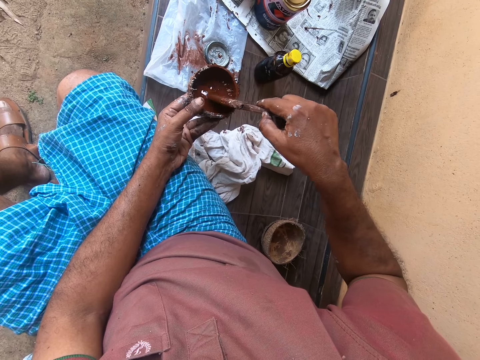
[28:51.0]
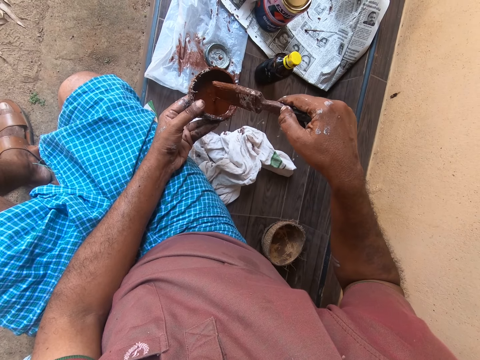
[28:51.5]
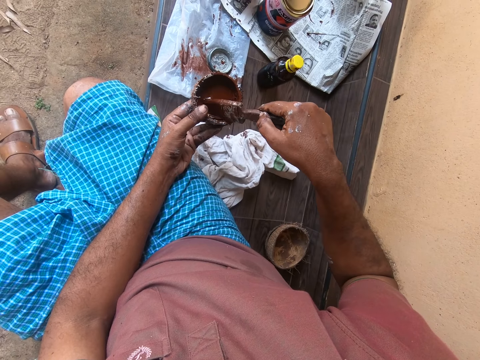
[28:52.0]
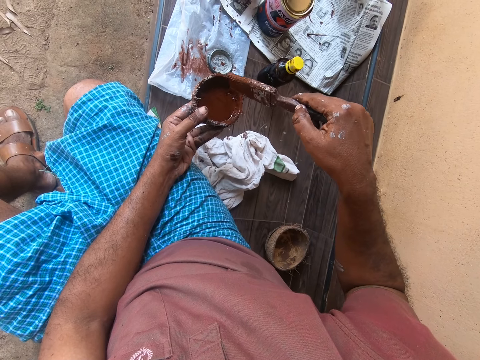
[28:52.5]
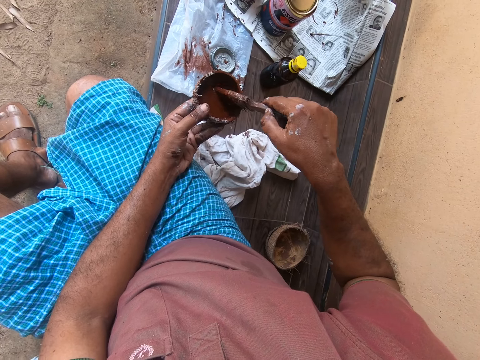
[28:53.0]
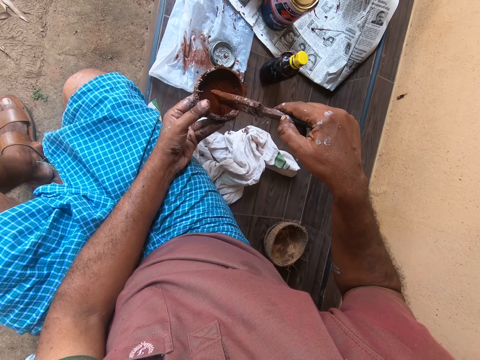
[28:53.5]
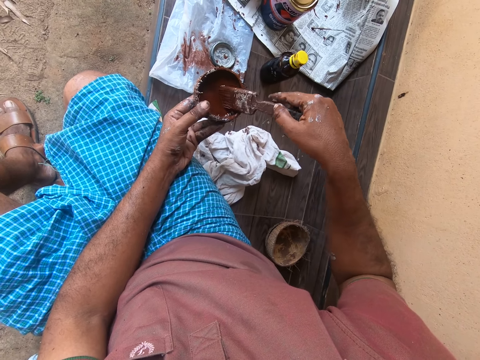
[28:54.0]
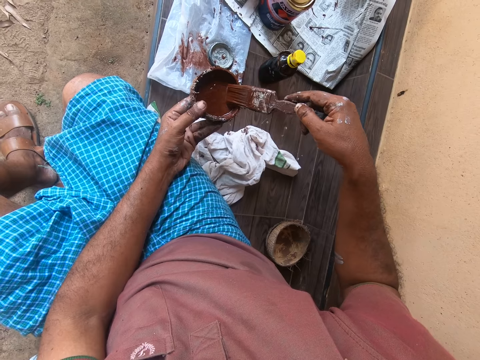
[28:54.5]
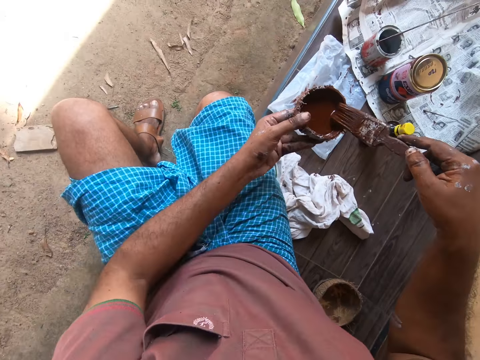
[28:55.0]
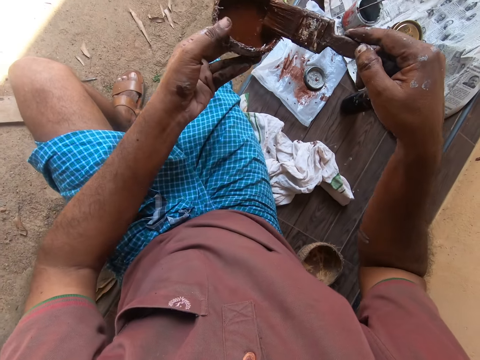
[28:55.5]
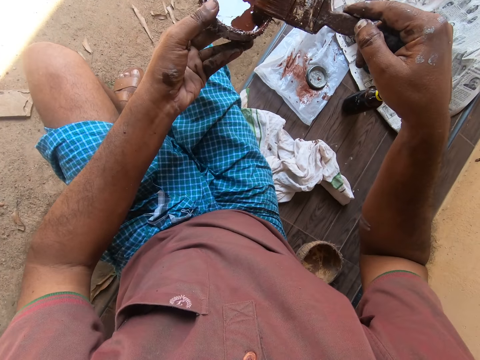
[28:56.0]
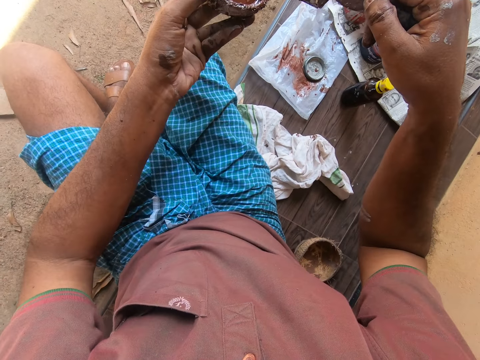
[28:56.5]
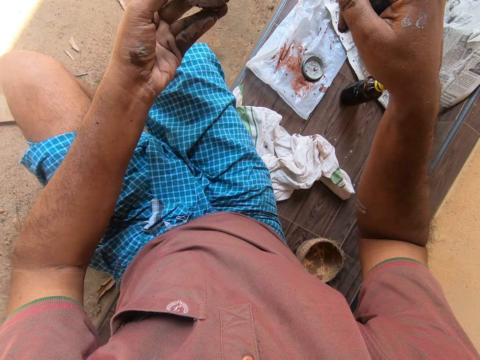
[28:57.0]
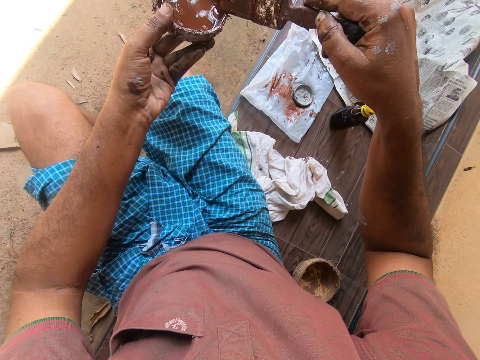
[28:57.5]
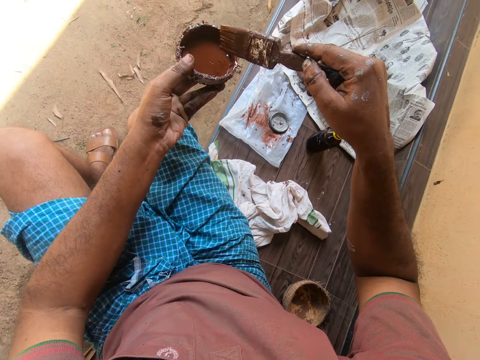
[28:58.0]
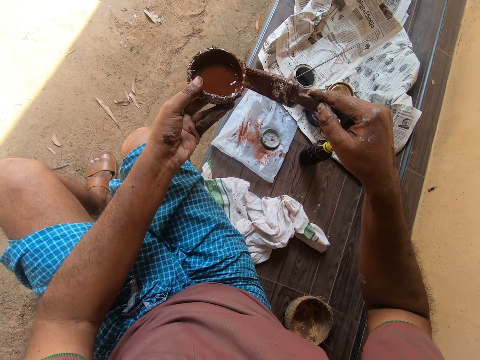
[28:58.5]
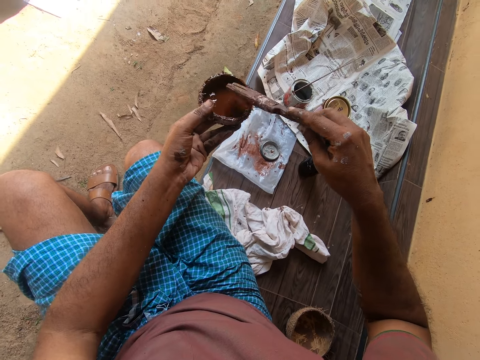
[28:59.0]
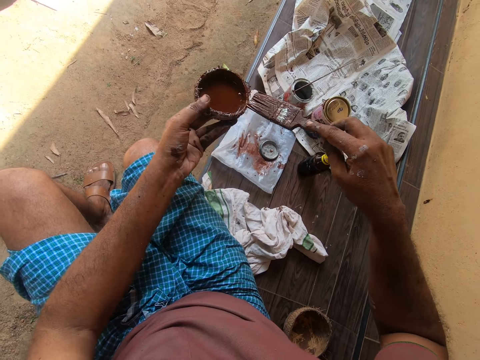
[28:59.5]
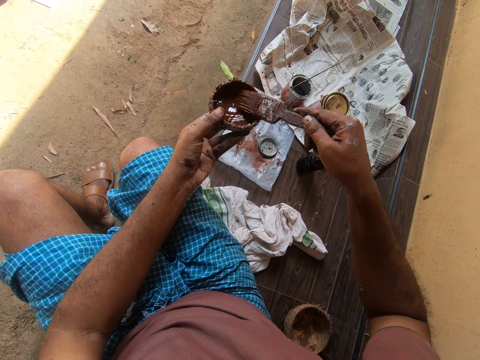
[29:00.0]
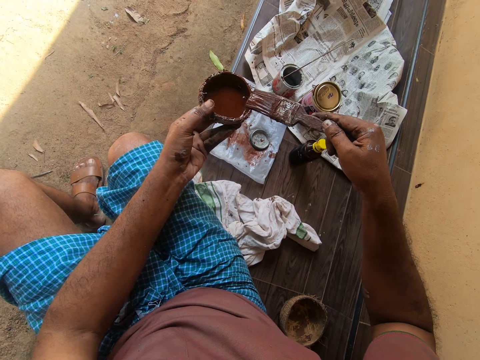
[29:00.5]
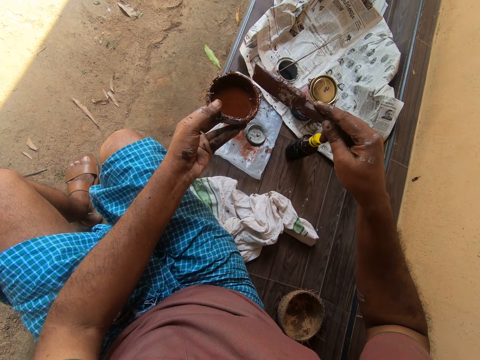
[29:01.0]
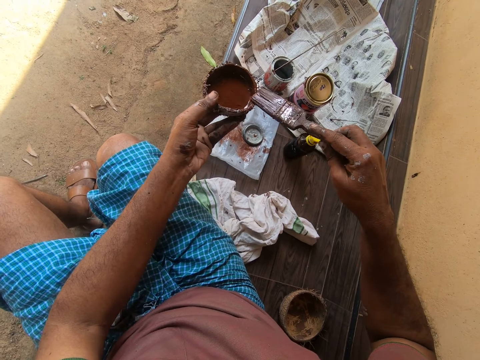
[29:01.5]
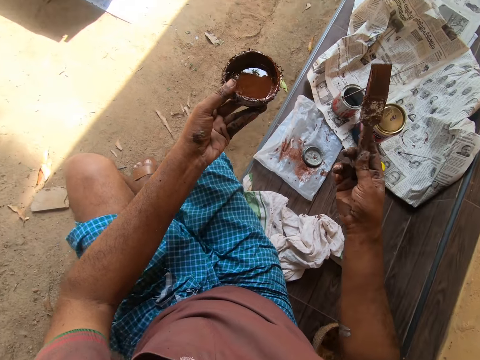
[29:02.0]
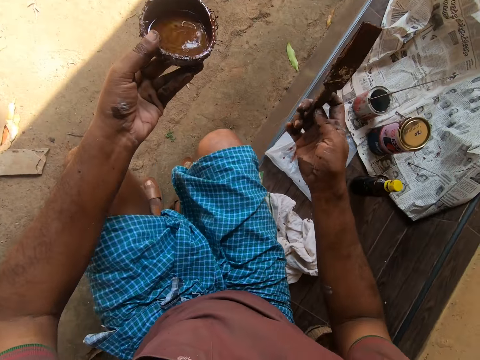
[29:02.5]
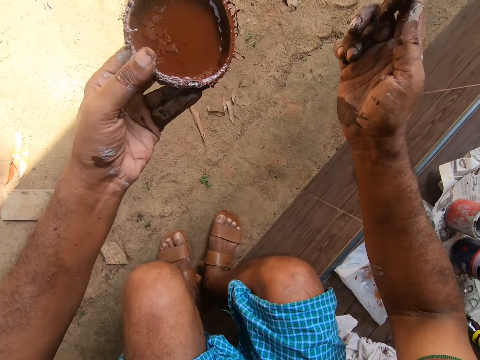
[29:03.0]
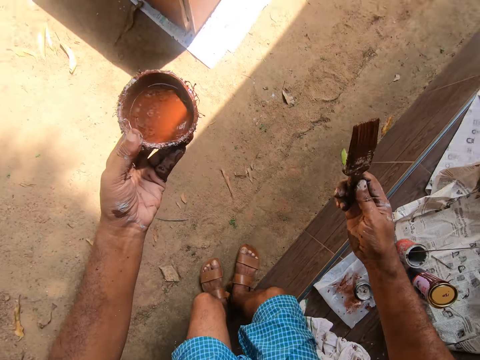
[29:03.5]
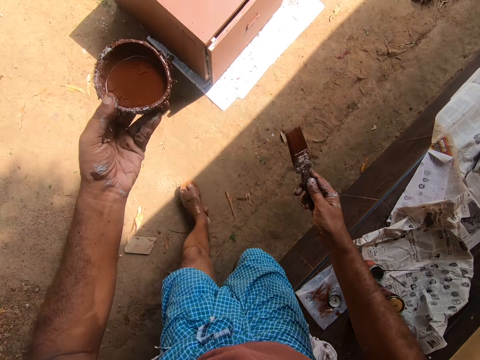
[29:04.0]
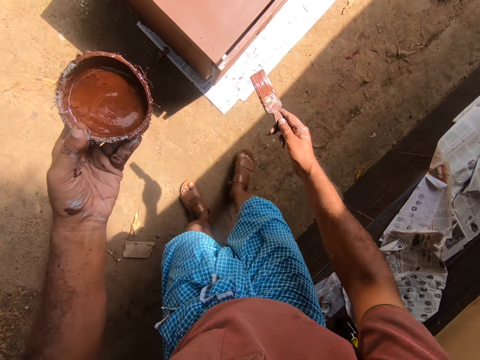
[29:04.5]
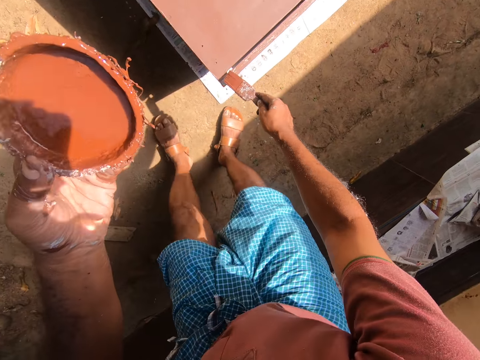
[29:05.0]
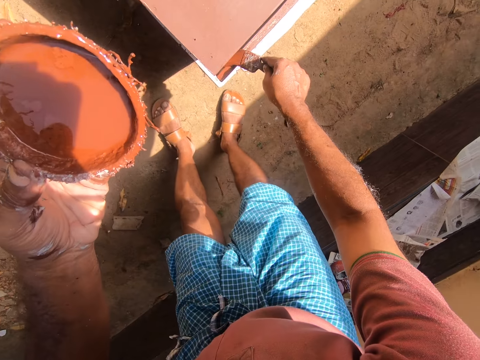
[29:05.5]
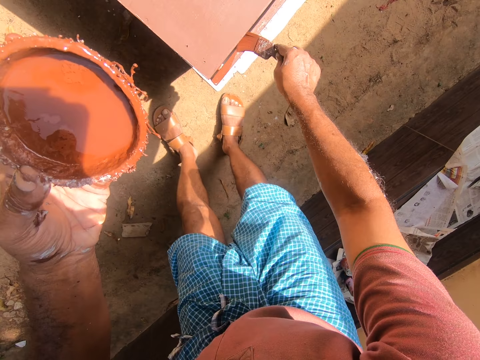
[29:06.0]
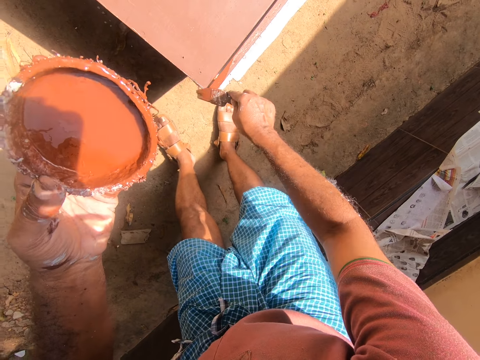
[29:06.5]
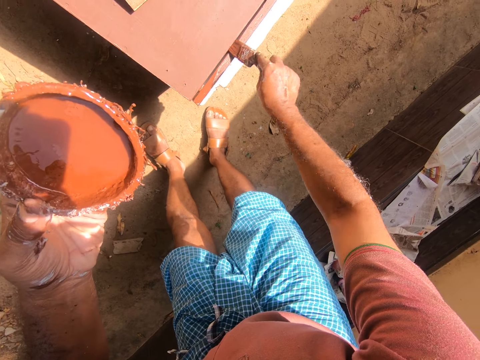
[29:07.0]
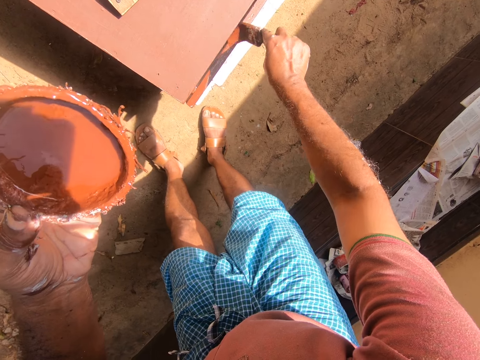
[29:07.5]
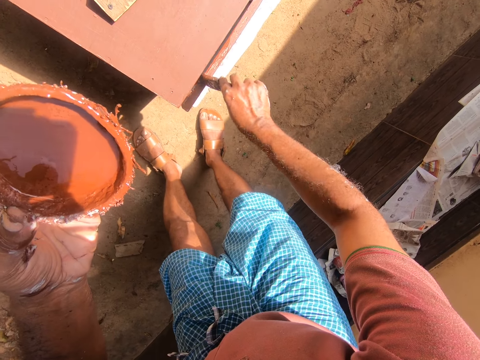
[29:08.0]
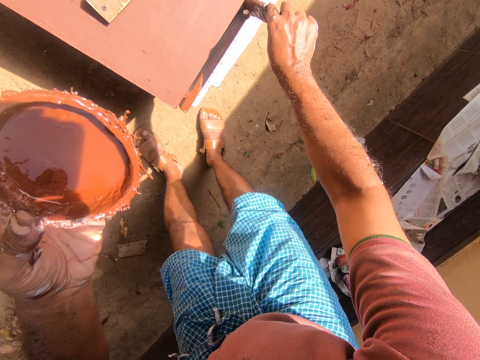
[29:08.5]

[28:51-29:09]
The camera wearer dips a brush in paint. He does this repeatedly. He wipes the brush on a bowl. He does this repeatedly. He gets up from the bench. He walks around the compound back to the cabinet. He paints the cabinet with a paintbrush in his right hand.

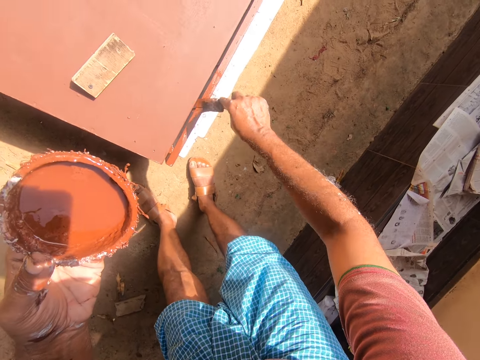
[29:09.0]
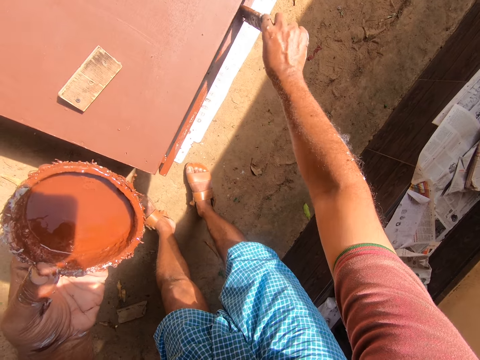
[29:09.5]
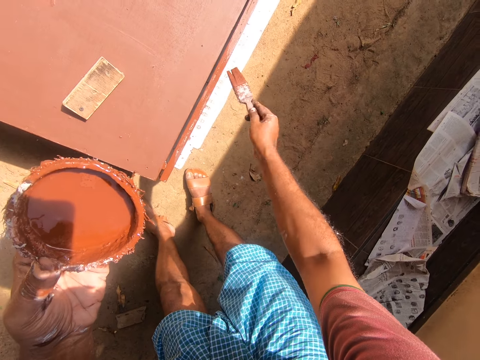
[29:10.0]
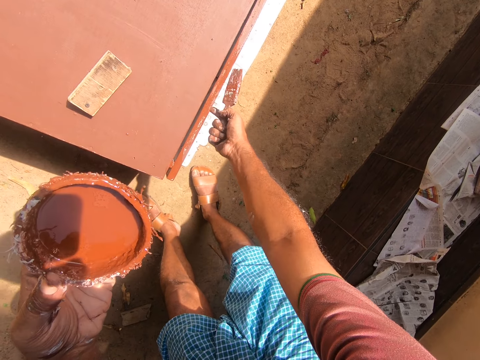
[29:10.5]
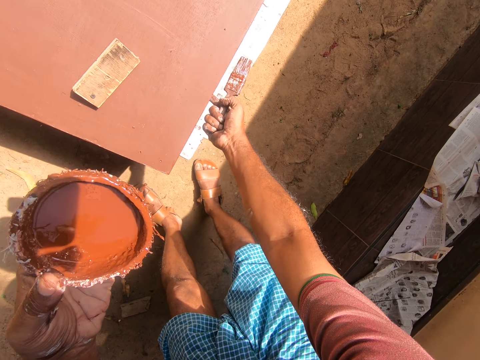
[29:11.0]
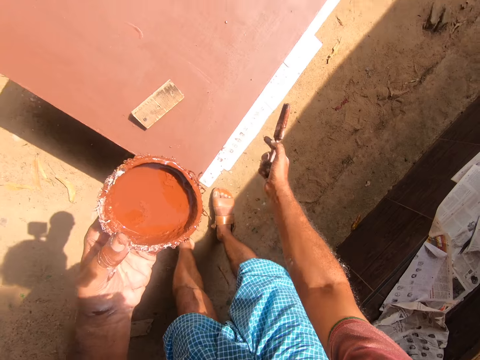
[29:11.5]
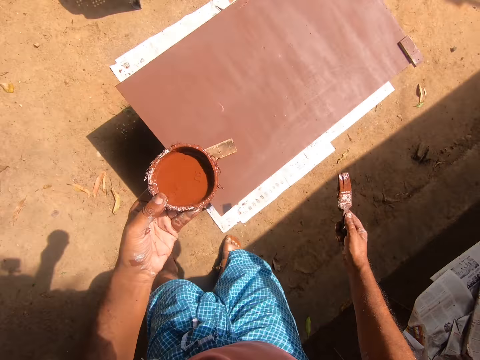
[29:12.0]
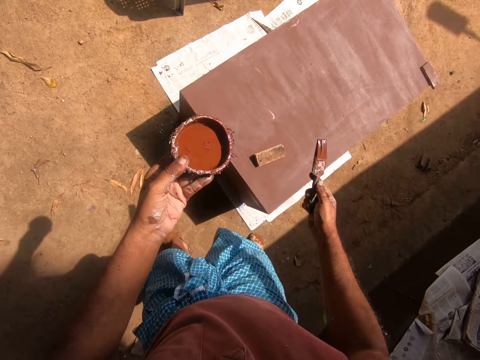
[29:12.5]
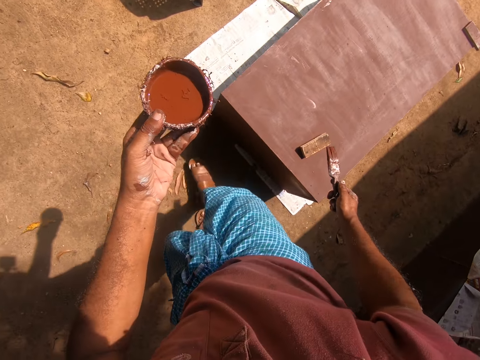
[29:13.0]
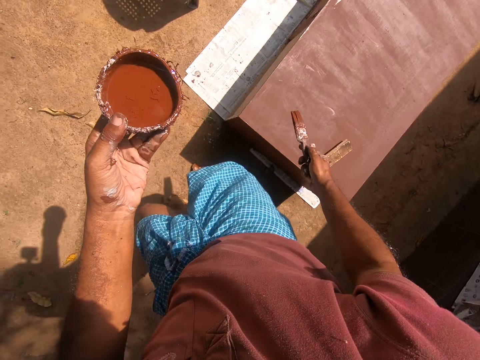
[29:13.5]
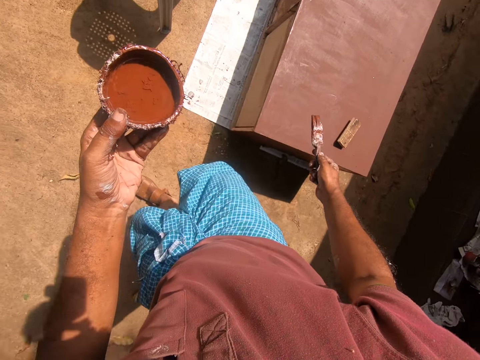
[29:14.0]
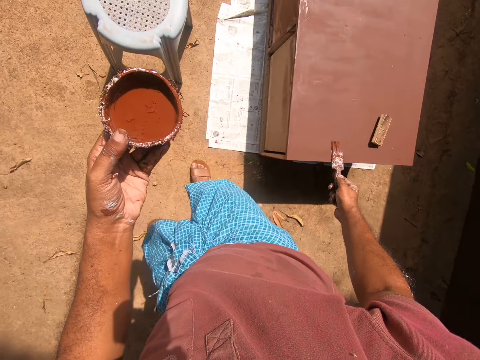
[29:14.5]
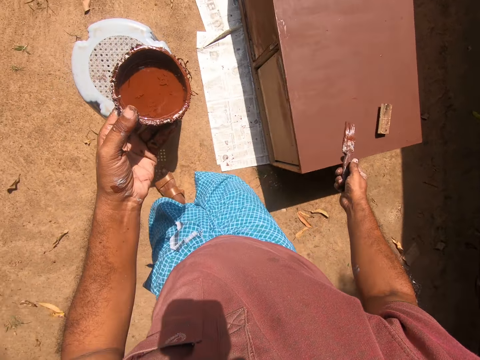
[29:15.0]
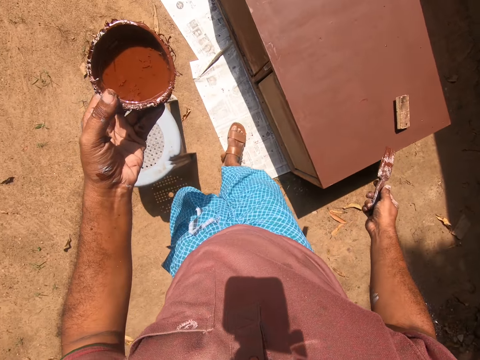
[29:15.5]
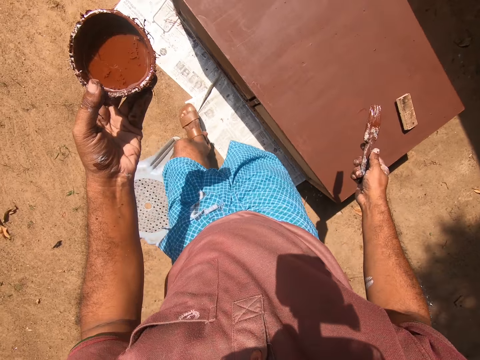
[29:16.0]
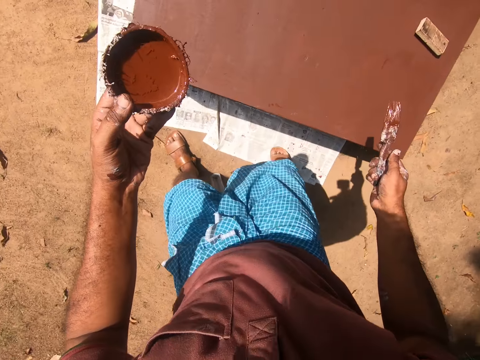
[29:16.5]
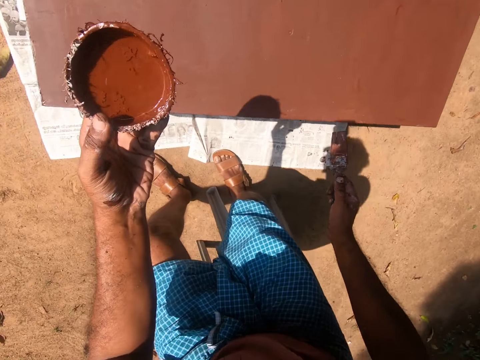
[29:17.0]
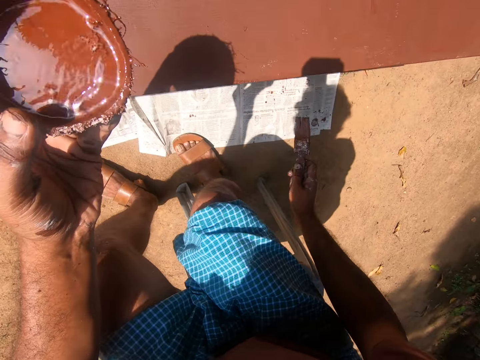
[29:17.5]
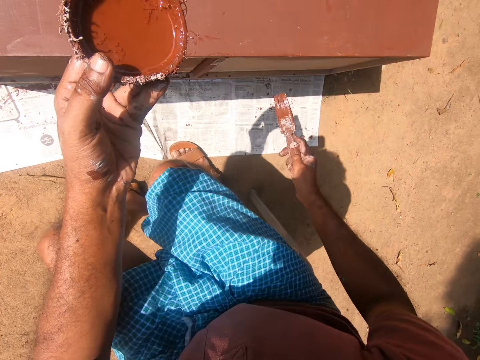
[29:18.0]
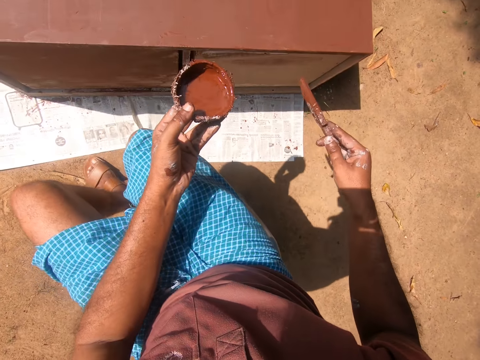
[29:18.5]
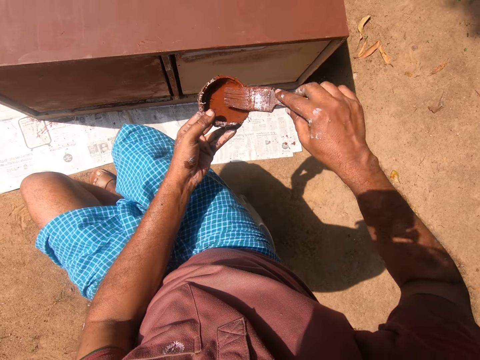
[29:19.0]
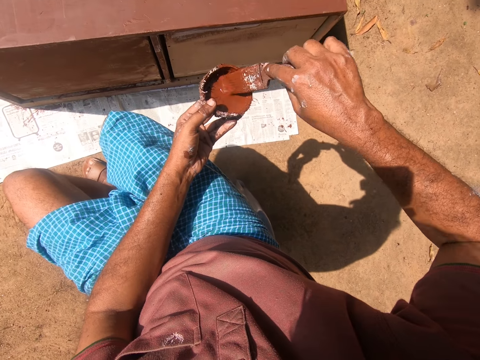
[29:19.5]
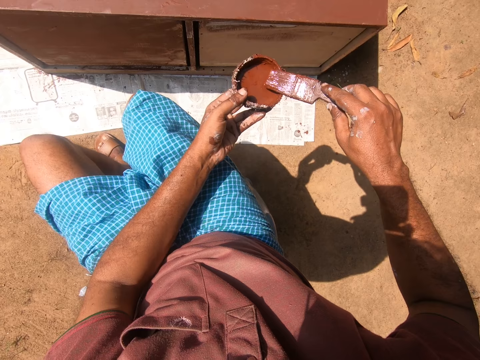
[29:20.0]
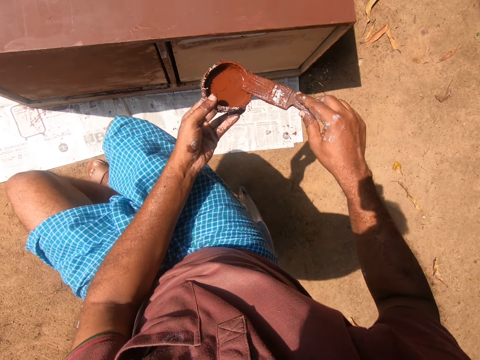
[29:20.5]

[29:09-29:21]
The camera wearer paints a cabinet using a brush. He closes the cabinet door. He pushes a cabinet drawer. He walks around the compound to the other side of the cabinet. He sits on the stool. He gets some paint with the paintbrush on his right hand from the paint container in his left hand. He wipes the brush on a bowl.
